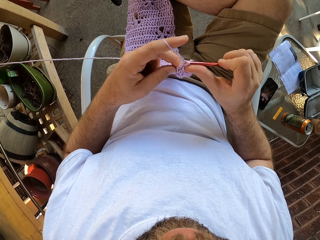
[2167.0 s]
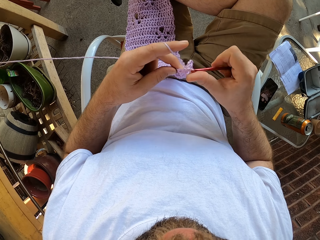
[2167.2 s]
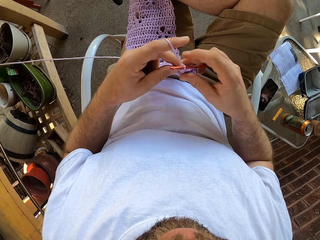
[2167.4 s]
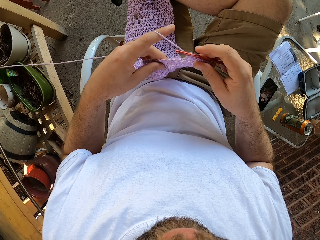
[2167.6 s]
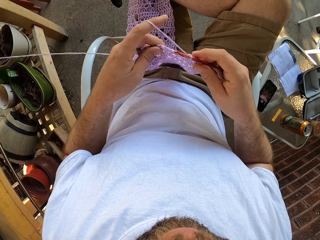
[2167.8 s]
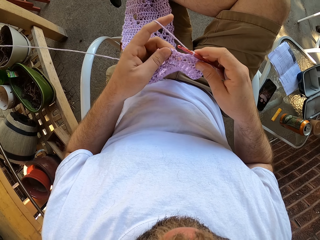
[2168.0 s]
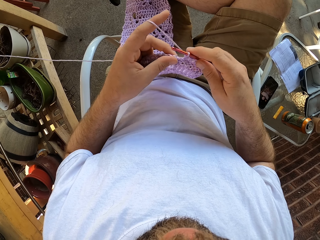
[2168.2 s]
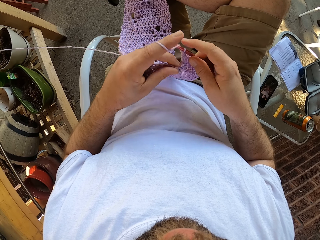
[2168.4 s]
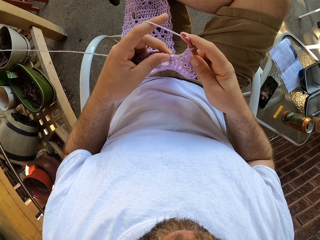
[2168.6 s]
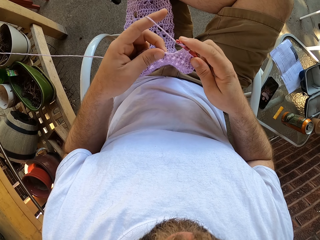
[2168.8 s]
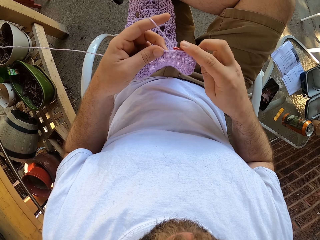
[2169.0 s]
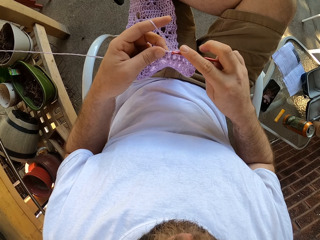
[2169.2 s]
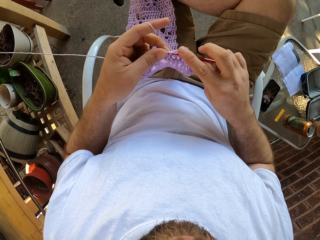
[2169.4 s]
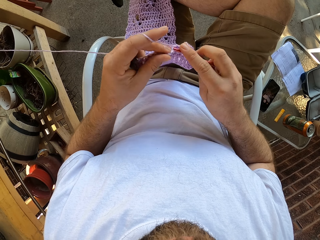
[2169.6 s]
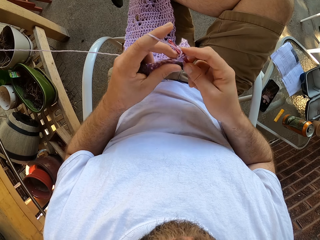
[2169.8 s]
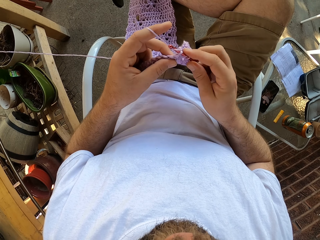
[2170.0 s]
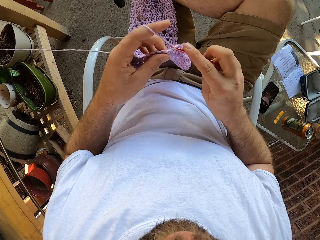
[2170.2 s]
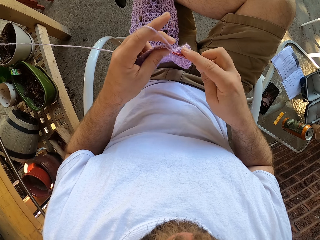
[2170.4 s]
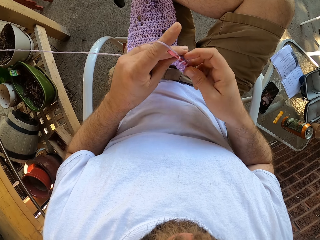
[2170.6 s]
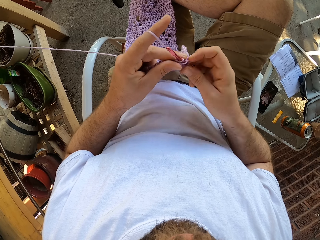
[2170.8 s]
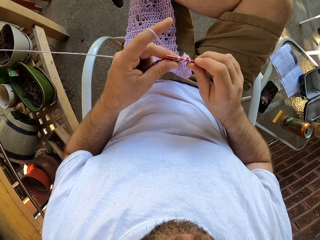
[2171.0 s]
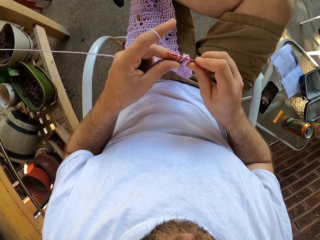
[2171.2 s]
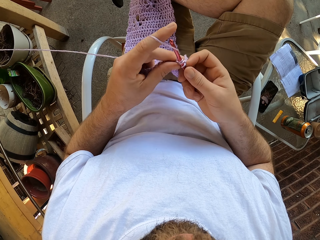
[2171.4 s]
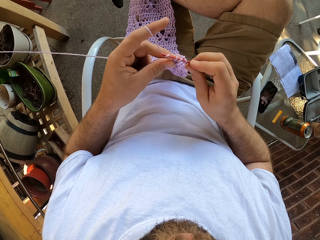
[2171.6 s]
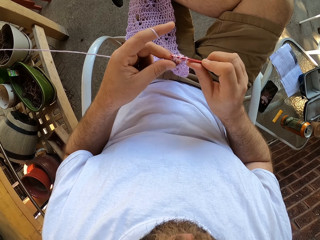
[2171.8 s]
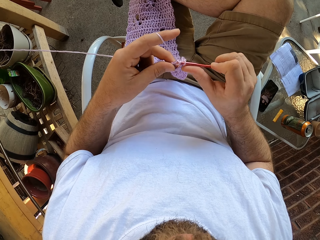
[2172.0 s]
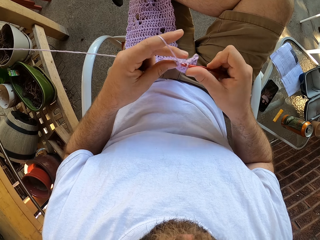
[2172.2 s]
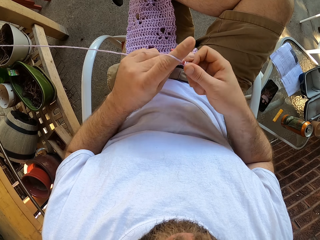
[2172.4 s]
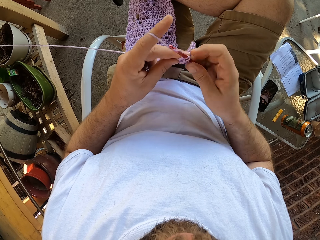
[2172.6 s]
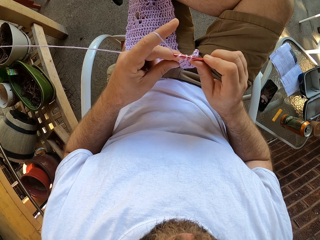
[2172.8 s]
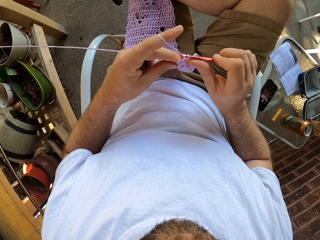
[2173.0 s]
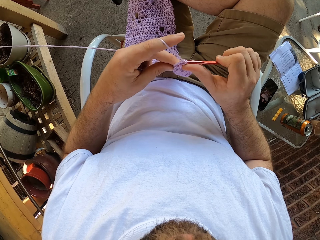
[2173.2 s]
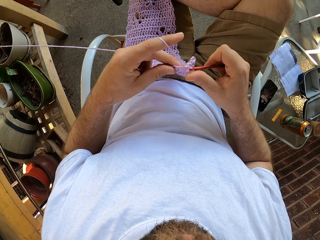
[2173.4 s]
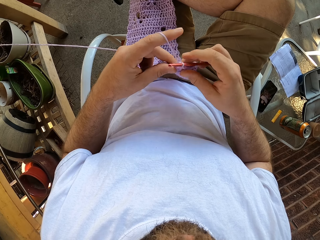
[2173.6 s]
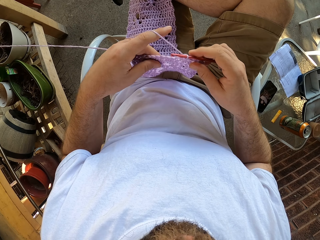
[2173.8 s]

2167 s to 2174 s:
The camera wearer touches the fabric. They knit the fabric.

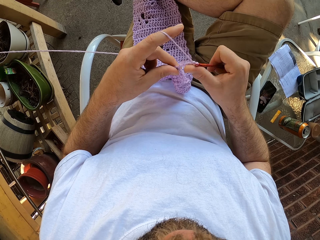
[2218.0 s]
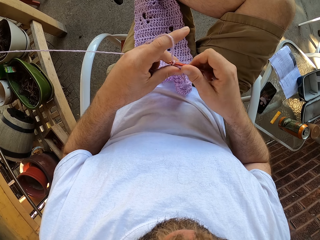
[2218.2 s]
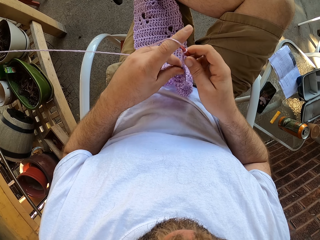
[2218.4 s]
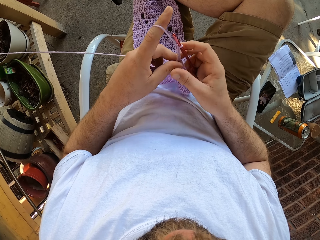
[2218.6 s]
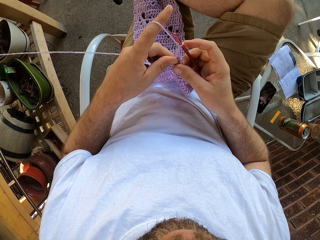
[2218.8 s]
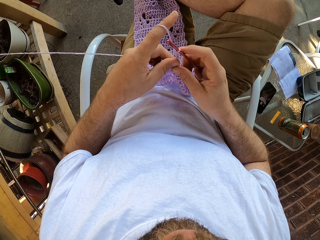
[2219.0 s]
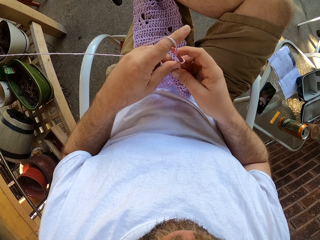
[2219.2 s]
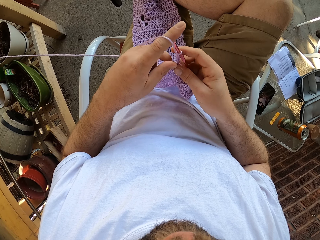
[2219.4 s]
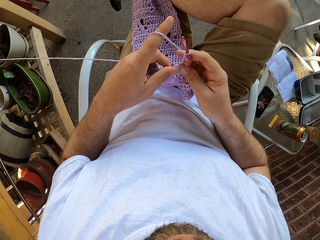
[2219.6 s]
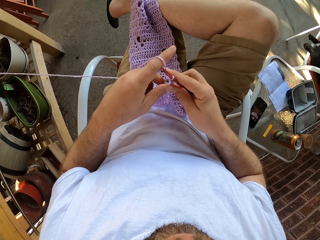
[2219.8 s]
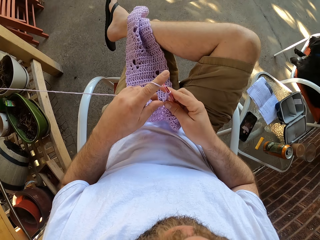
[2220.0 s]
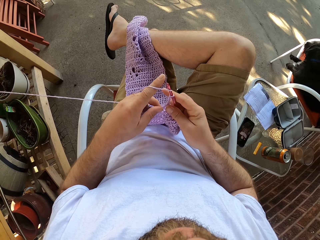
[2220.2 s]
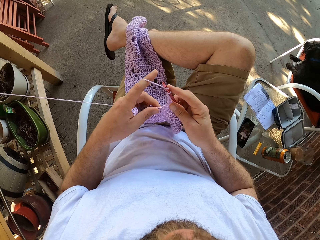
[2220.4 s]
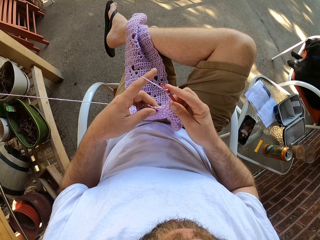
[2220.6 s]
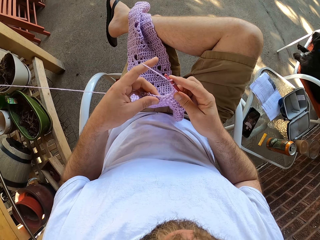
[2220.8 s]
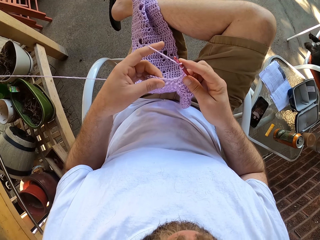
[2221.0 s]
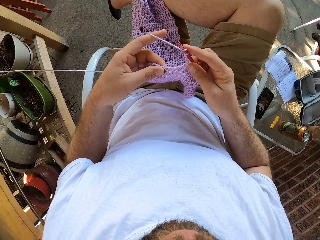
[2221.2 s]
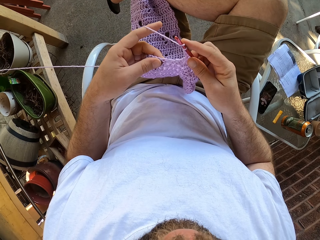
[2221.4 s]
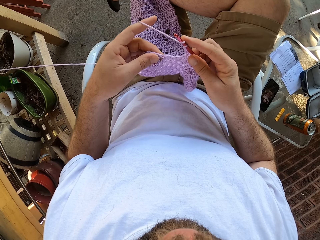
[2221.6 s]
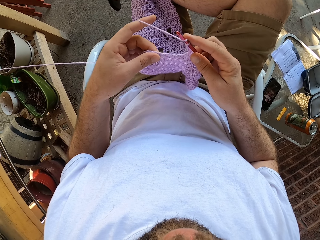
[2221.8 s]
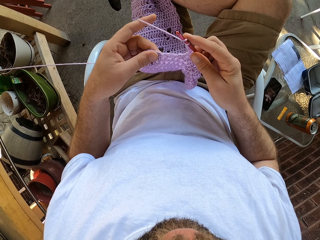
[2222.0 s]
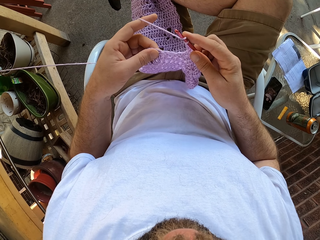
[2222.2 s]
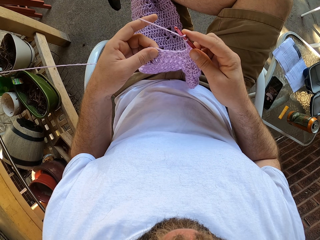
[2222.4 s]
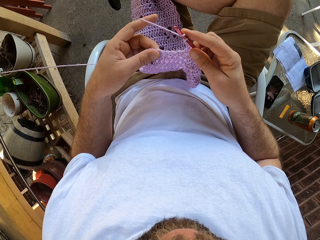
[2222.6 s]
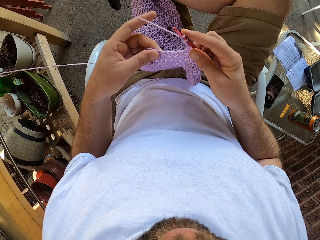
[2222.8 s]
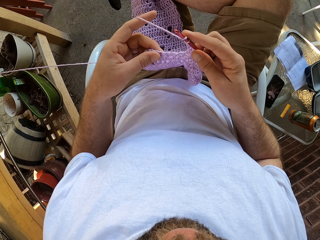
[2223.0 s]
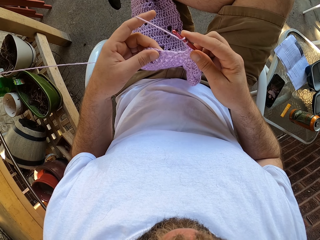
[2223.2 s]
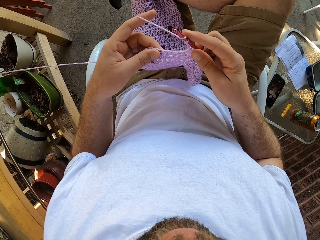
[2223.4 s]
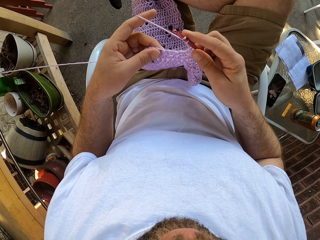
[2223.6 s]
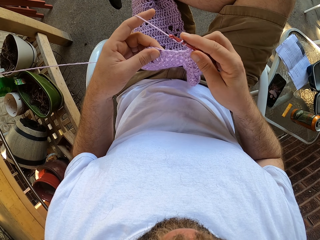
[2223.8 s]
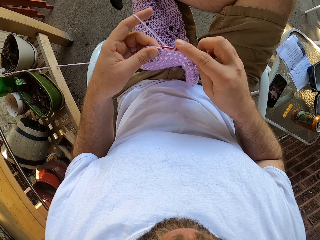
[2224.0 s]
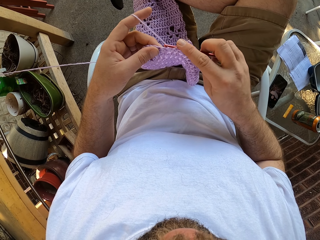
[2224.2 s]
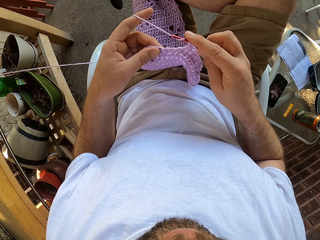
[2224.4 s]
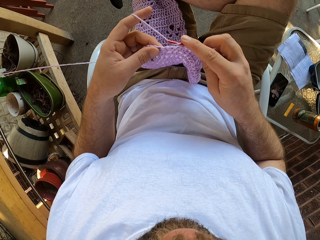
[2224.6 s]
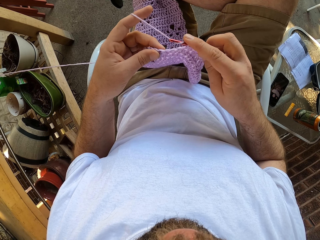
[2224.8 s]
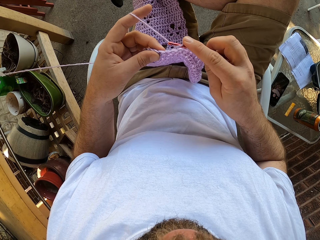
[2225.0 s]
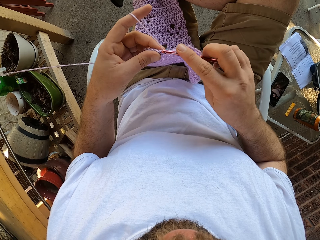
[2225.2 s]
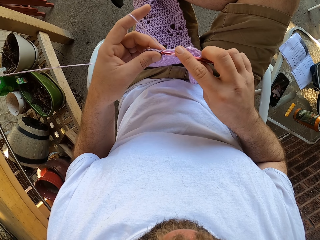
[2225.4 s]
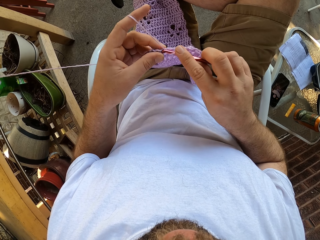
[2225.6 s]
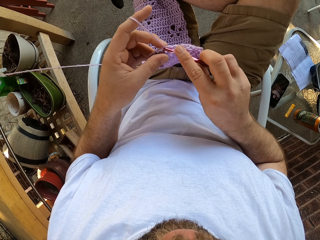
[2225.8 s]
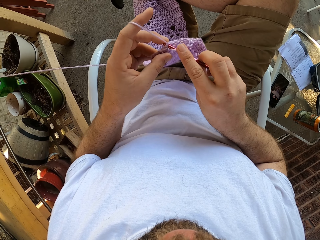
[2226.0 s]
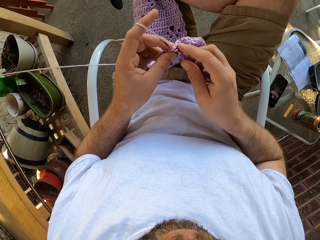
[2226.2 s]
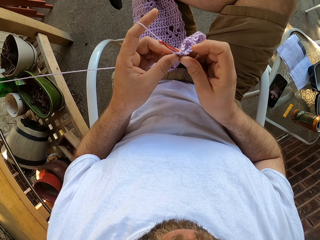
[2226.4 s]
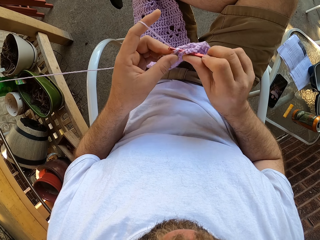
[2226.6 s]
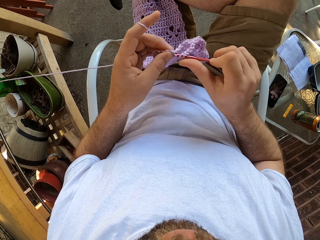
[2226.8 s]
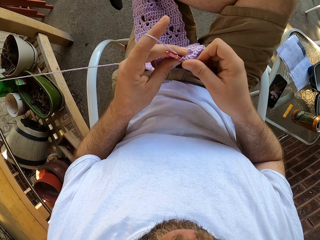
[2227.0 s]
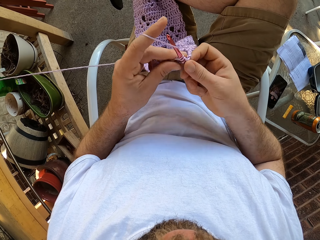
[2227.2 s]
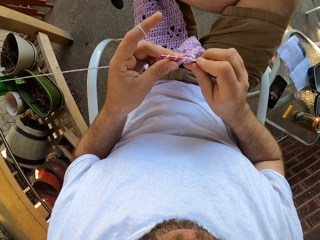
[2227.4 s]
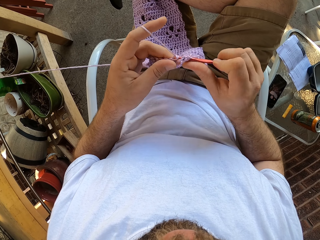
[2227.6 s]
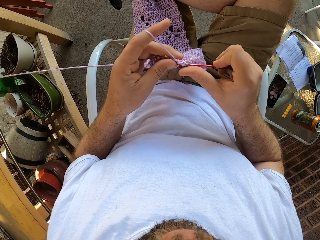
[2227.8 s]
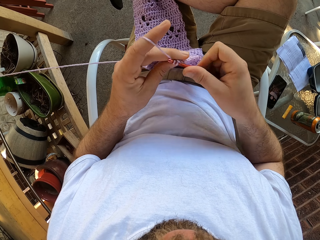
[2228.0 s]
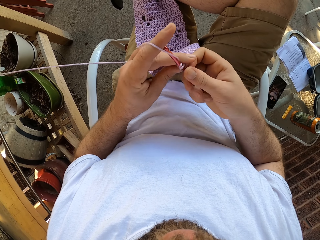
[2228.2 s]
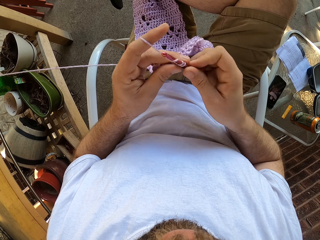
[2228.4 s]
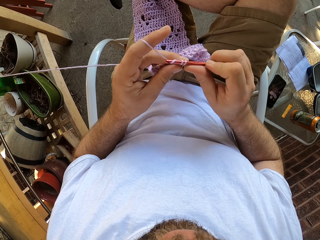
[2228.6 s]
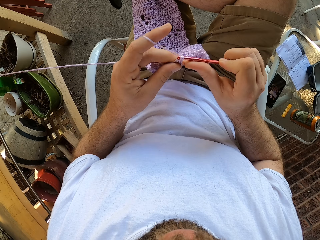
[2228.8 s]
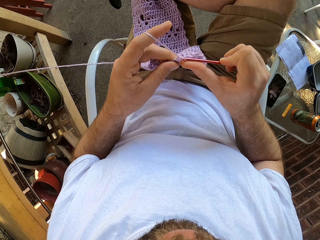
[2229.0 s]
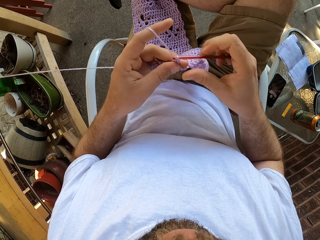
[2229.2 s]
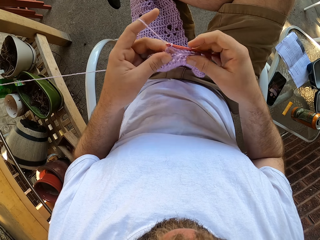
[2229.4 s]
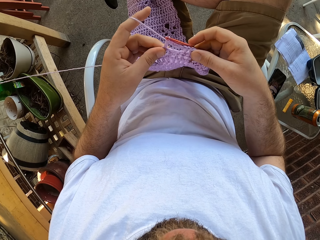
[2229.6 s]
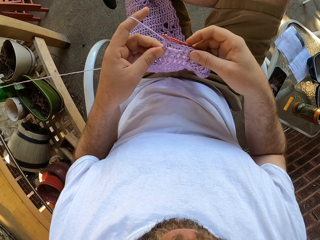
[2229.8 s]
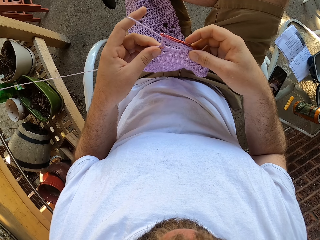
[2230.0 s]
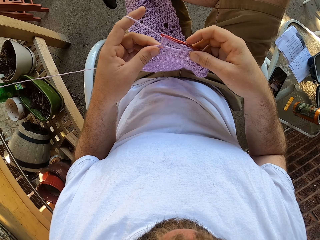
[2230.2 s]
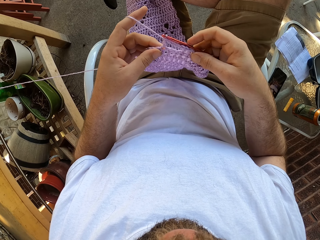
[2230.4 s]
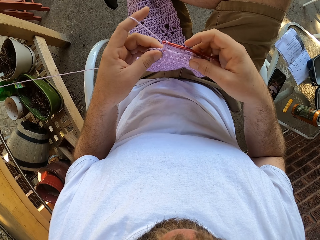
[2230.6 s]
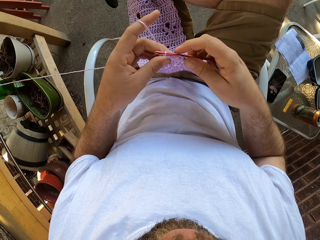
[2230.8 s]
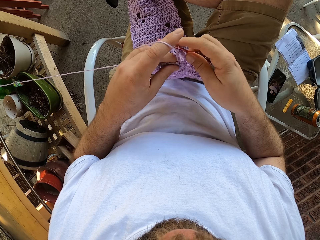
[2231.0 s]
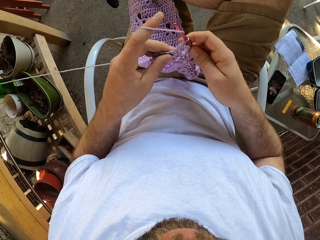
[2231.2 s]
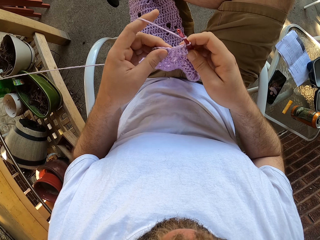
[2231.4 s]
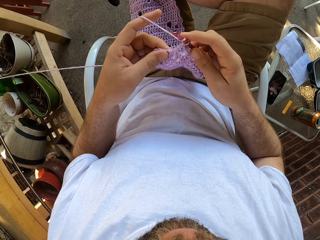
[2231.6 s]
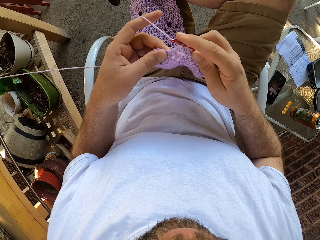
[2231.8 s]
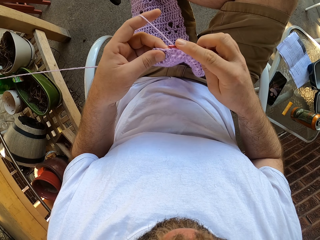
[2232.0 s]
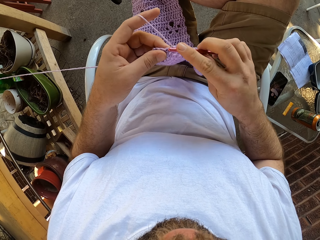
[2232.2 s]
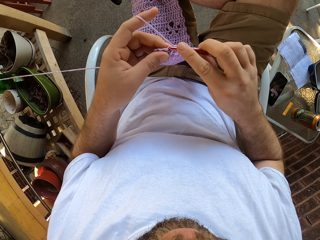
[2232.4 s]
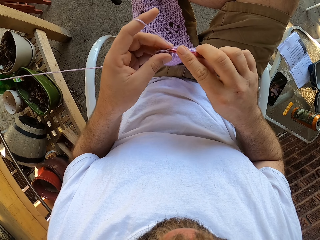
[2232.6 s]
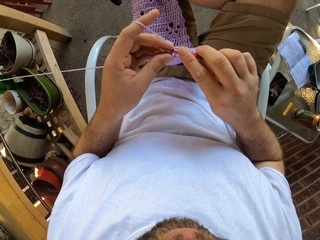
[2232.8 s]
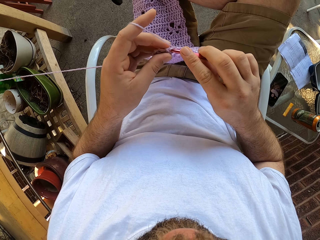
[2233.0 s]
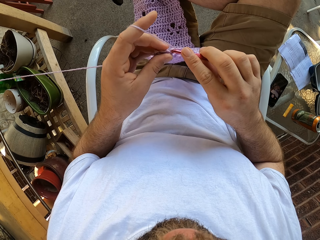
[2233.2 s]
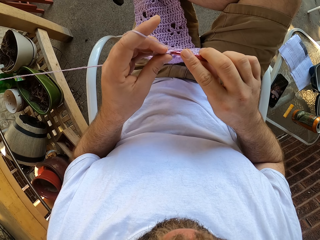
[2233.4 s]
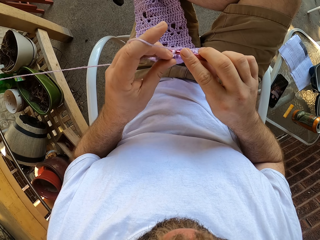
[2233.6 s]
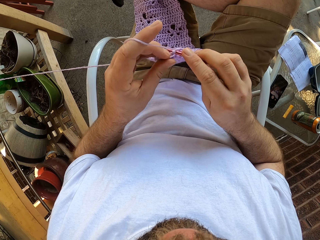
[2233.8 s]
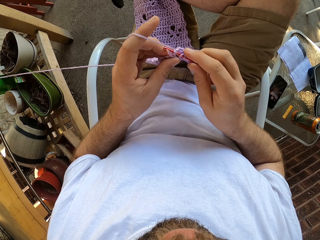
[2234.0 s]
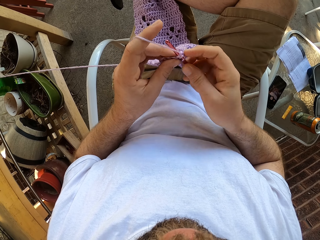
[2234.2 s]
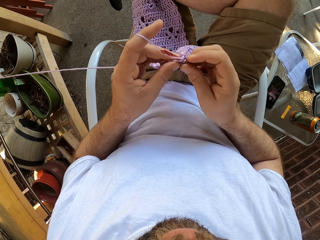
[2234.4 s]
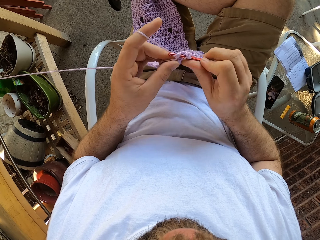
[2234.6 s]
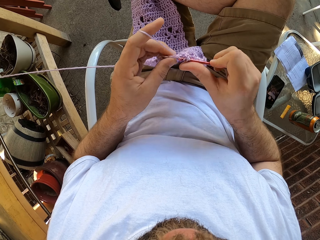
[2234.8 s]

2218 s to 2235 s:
The camera wearer adjusts the fabric with his left hand. He counts the holes on the fabric. He continues to knit the fabric with a thread in his left hand and a needle in his right hand. He looks at the fabric. He crochets the fabric.
